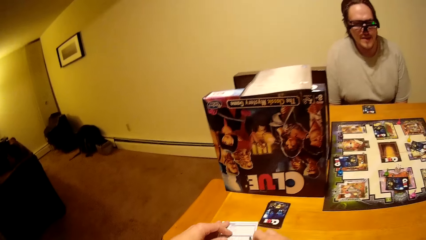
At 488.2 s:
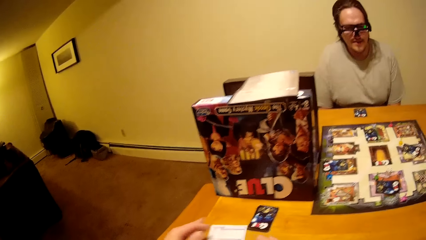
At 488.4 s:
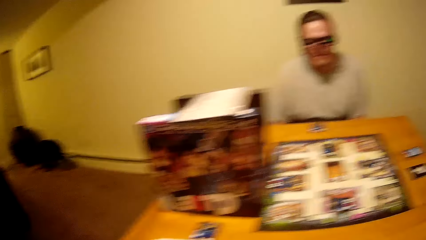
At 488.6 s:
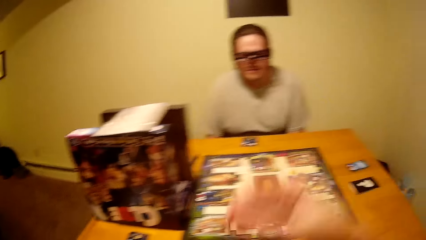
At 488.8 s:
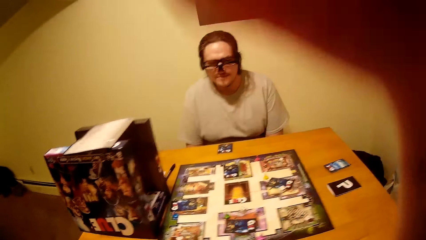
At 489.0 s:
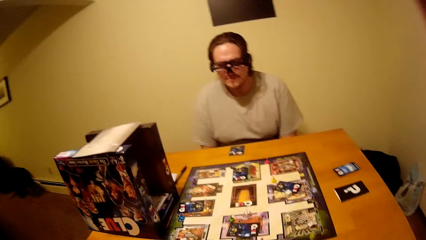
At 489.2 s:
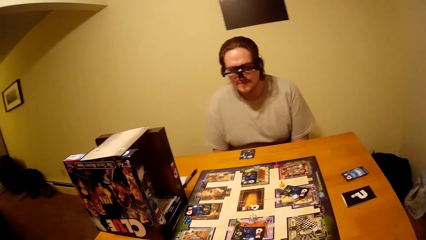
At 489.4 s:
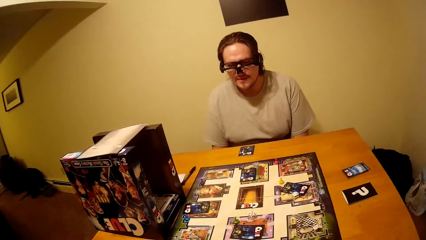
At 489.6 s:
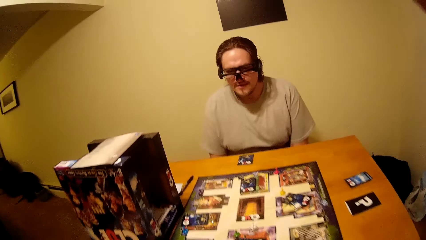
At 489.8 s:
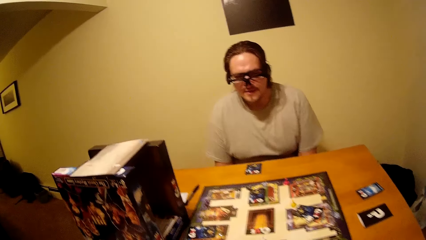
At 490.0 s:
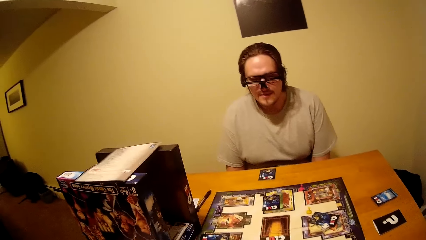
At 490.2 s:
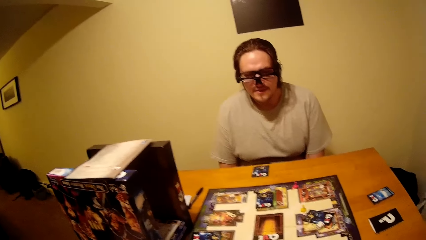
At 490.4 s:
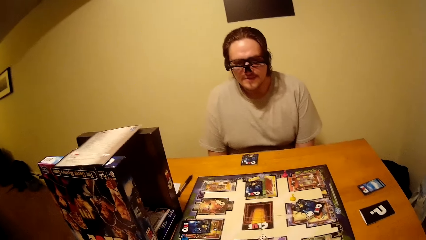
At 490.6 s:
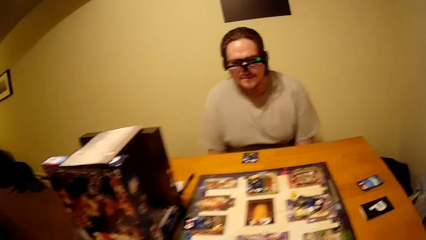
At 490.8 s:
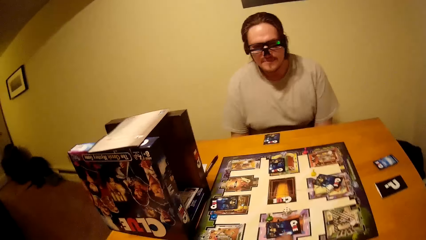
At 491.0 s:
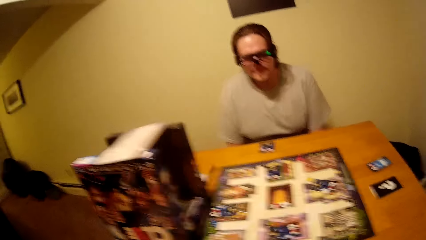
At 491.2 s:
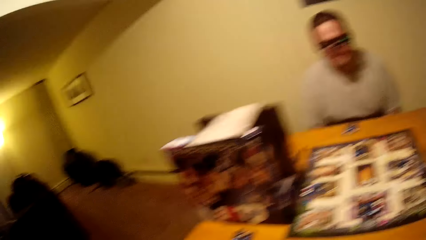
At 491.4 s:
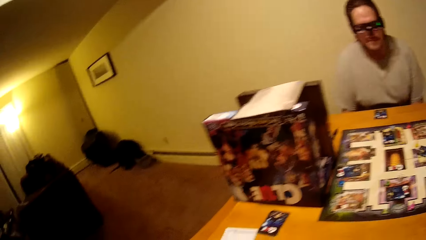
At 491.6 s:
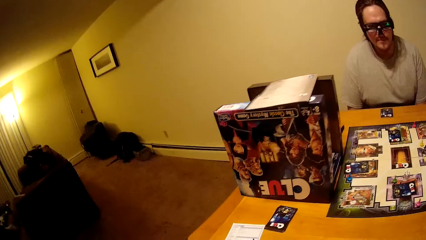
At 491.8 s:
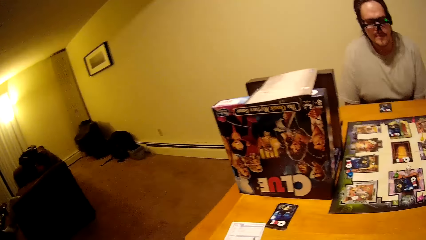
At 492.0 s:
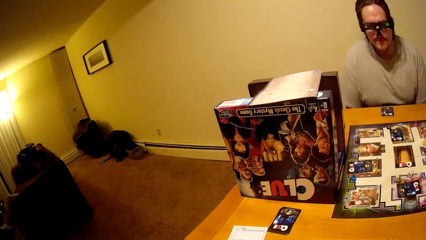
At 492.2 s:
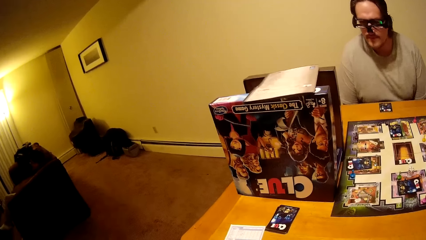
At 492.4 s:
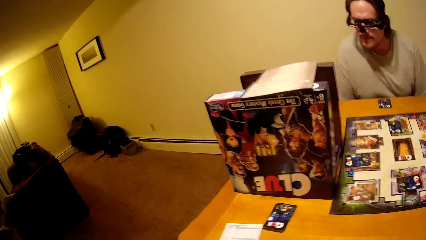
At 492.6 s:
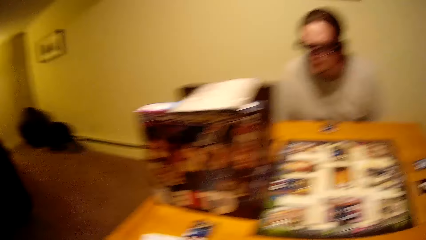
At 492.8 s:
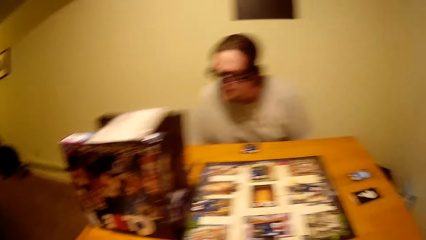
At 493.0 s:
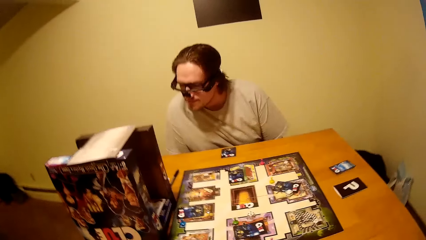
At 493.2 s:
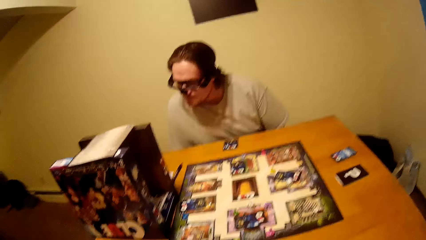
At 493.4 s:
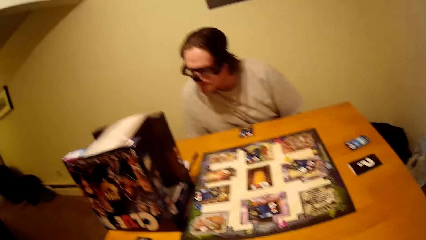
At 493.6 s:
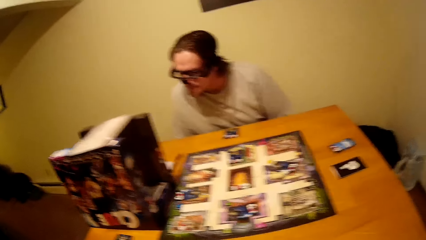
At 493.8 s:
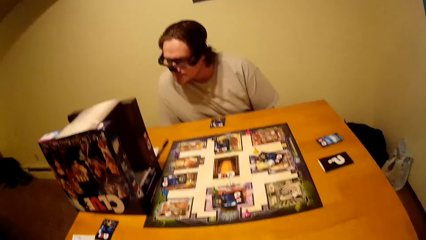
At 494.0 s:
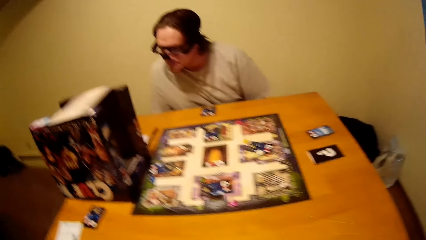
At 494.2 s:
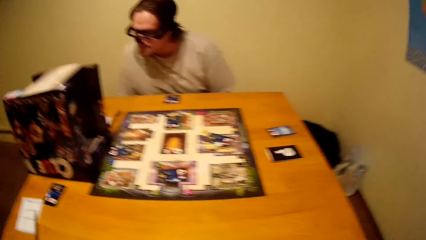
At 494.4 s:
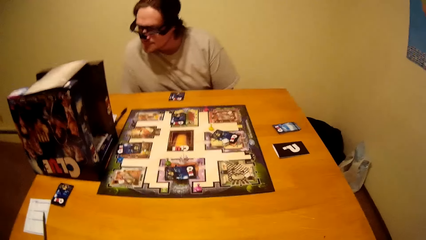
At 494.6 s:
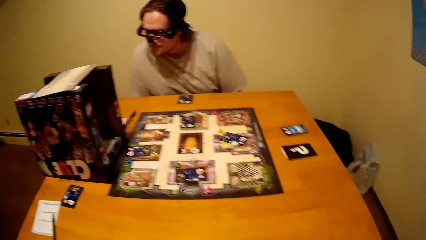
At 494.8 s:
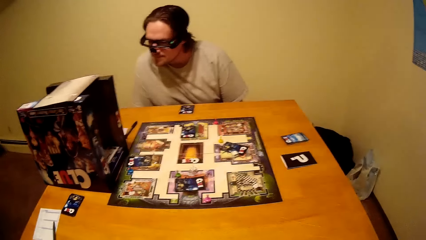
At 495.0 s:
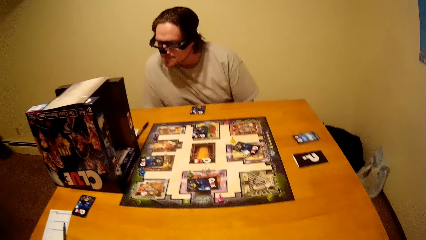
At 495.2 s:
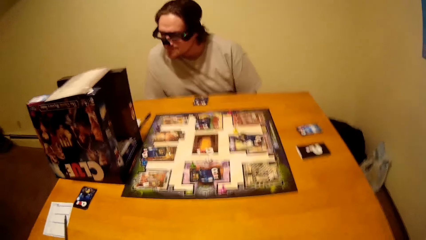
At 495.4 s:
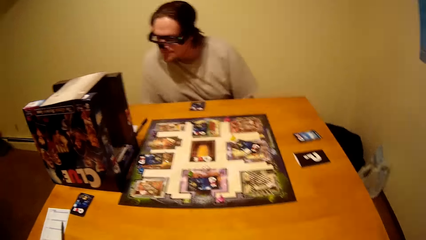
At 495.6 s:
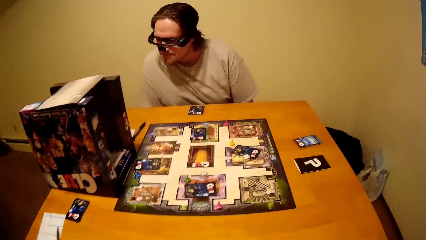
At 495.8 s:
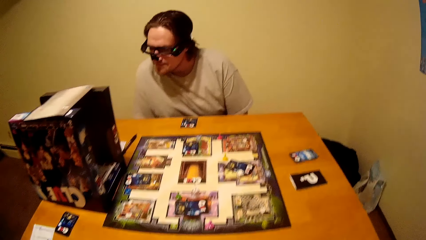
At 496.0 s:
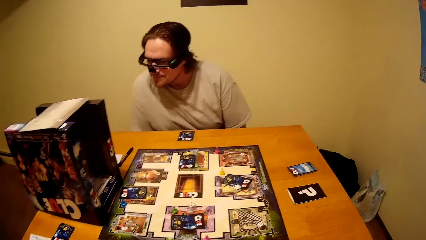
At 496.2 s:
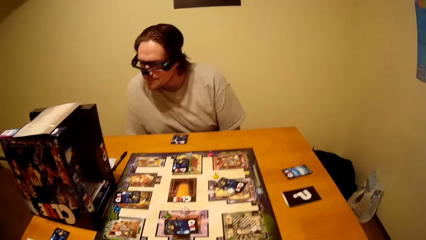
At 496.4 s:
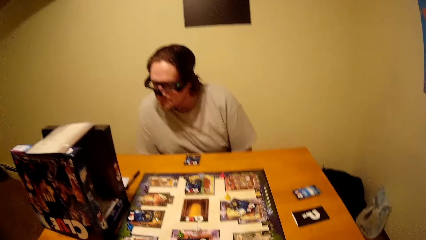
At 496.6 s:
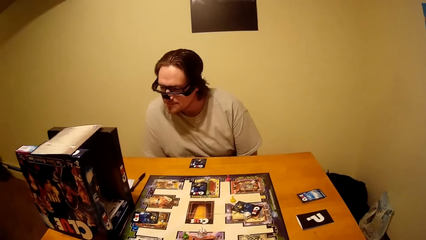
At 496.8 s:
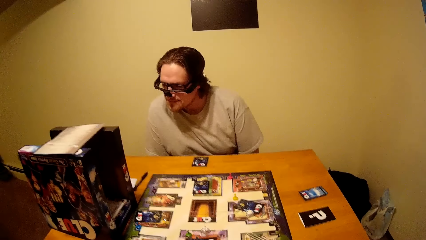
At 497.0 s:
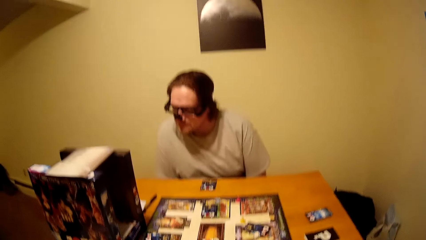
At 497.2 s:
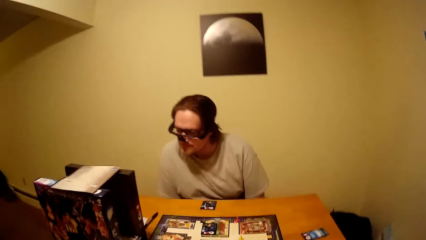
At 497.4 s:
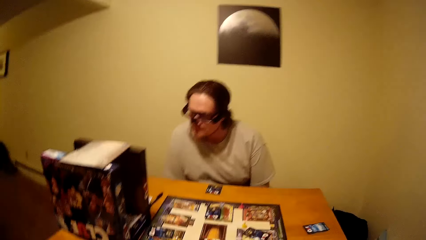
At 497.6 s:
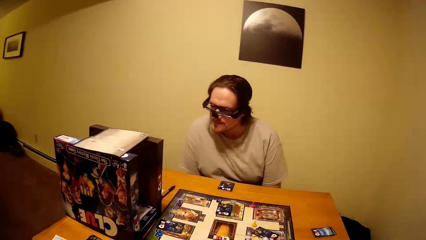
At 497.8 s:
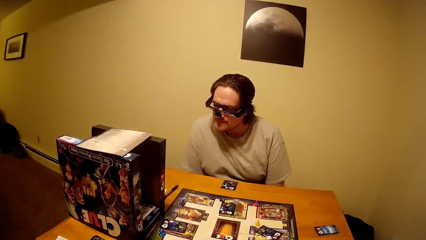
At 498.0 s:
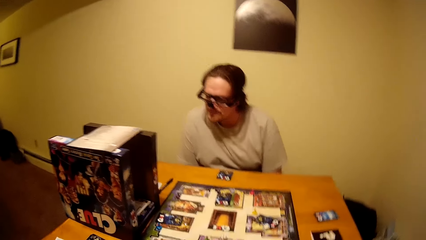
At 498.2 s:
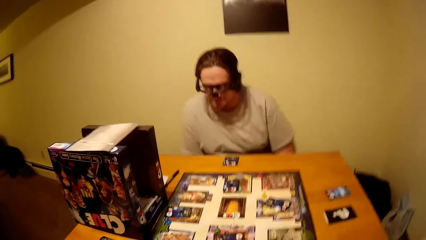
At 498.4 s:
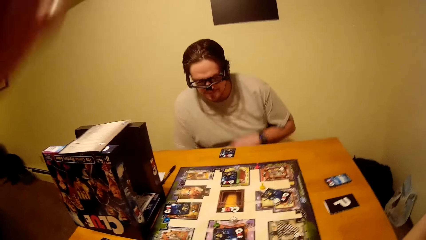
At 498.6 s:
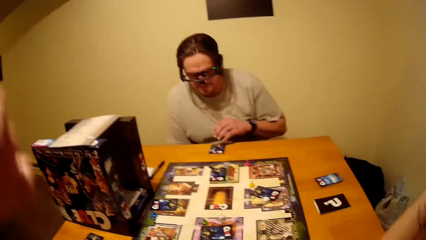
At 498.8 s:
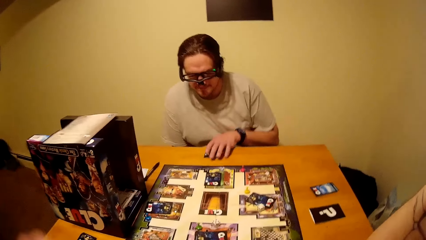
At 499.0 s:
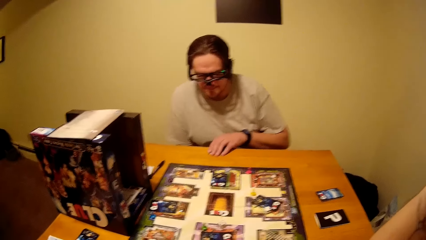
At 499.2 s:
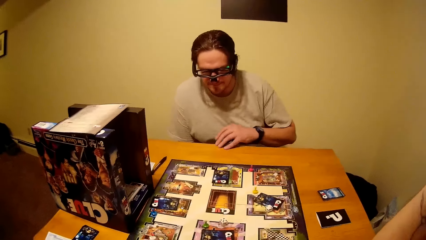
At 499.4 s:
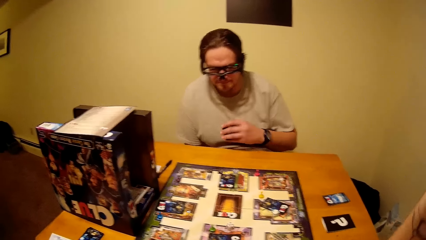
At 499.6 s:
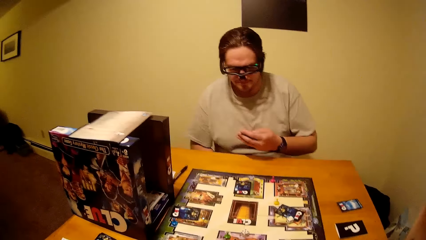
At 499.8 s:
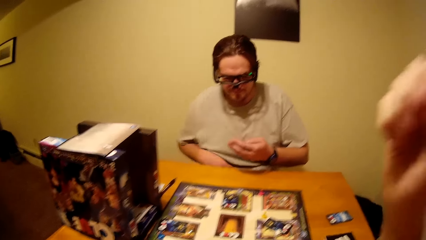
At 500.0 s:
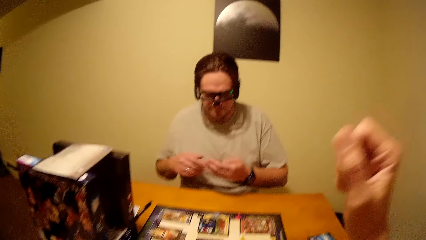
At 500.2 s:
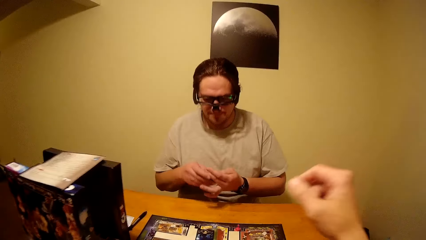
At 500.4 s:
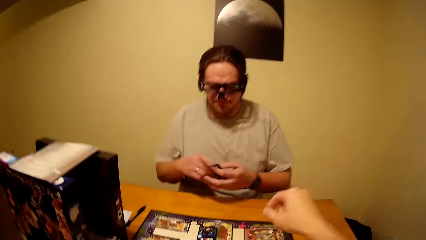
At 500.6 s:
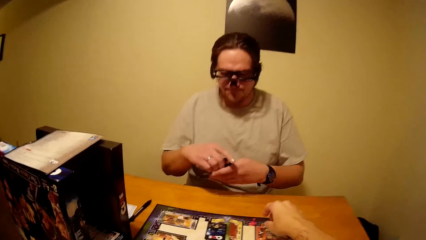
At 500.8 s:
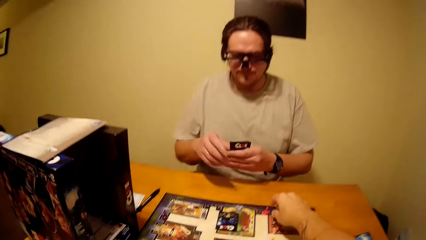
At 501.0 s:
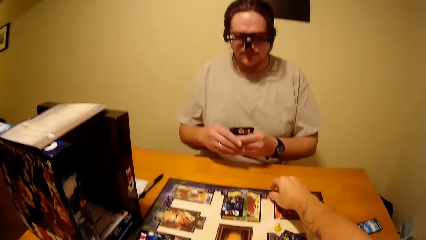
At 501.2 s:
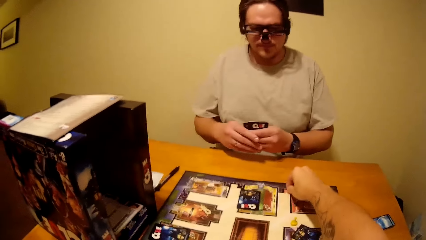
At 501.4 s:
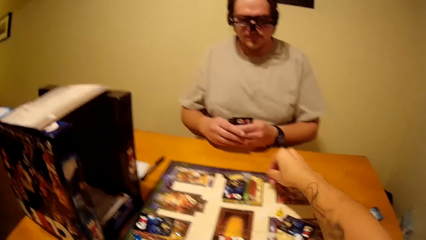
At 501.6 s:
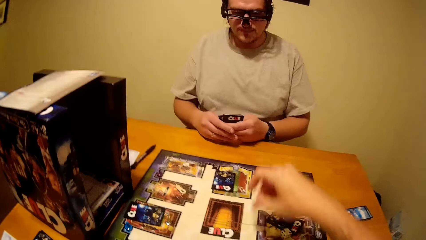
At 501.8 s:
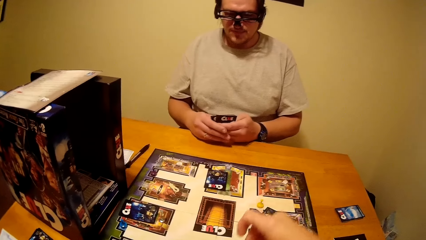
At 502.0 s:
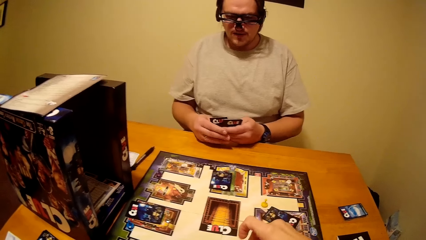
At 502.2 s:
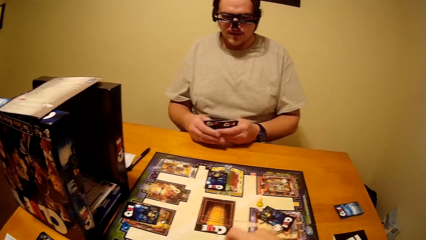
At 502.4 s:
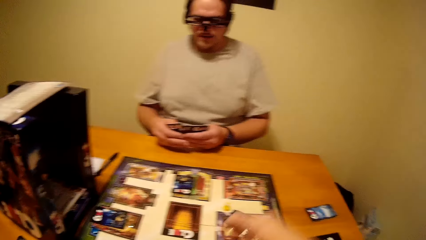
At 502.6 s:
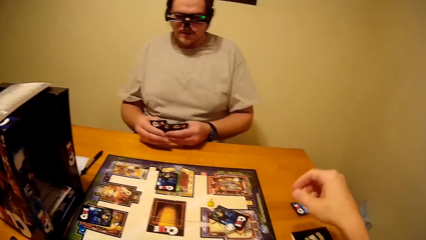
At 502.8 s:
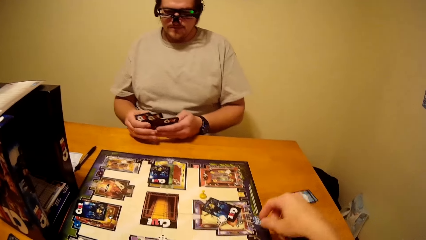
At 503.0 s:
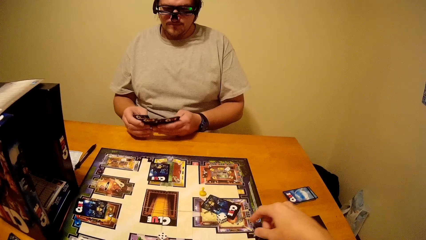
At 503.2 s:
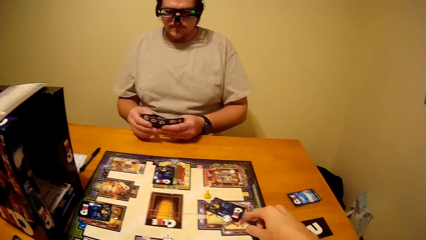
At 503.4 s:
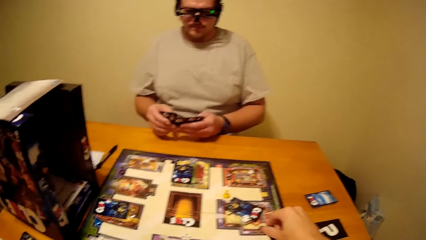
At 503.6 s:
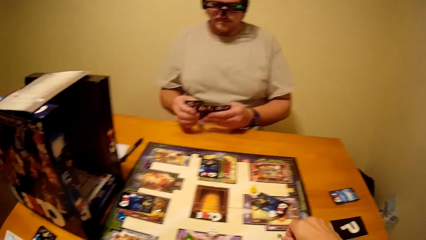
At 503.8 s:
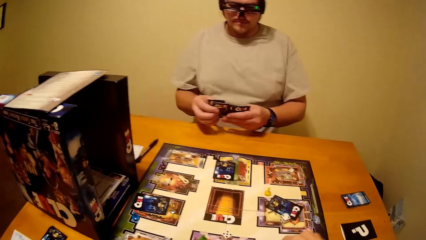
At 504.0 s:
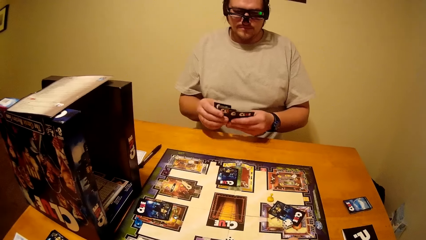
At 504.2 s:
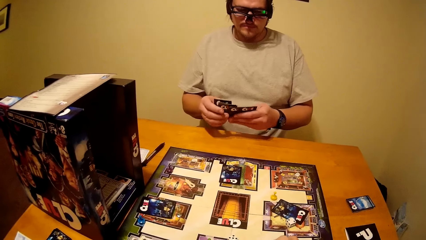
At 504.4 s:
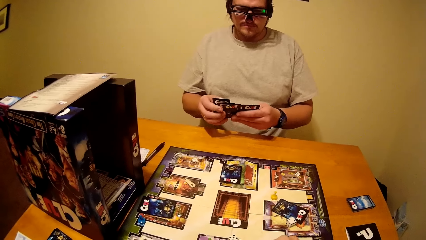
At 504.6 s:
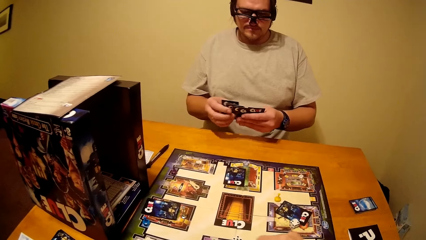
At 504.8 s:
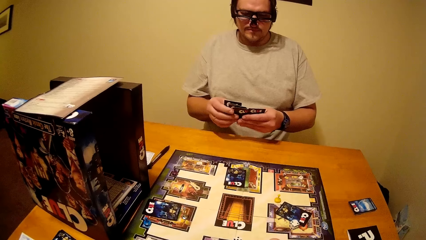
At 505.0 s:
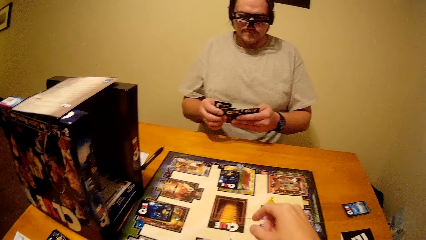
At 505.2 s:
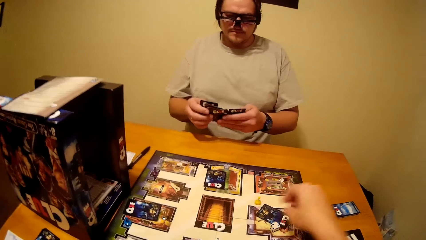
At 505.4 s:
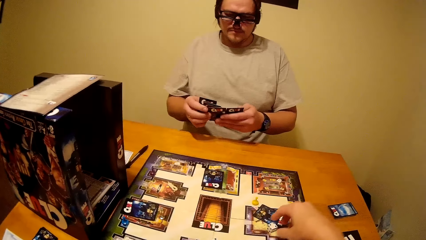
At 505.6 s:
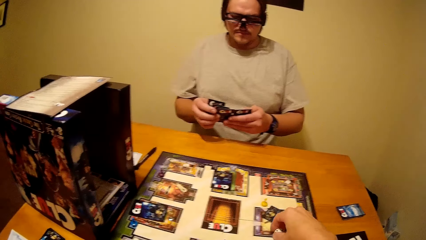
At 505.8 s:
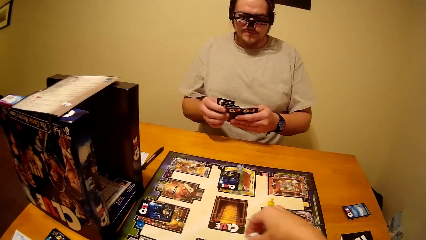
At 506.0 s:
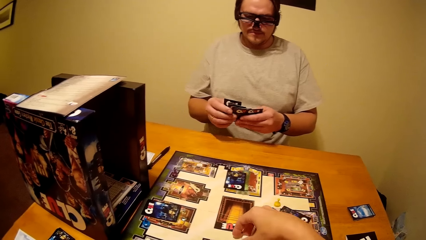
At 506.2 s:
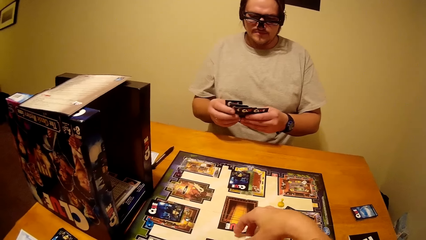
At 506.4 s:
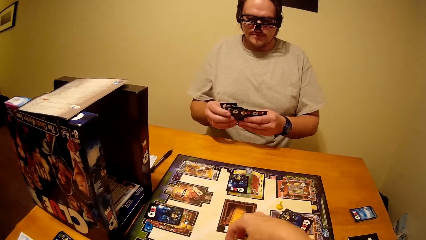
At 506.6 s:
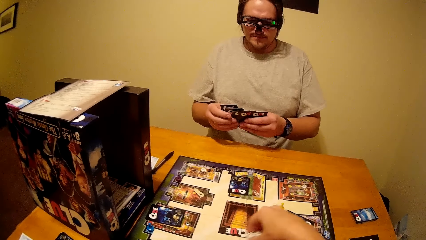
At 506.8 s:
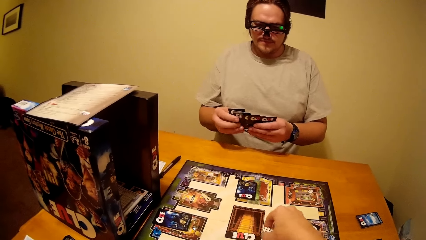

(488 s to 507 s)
The camera wearer adjusts the camera, raises a hand up and watches the background. A man picks a card, checks the card and touches the playing cards. The camera wearer plays the Clue board game. The man holds the cards with both hands. The camera wearer plays the Clue board game. The man spreads the cards.
